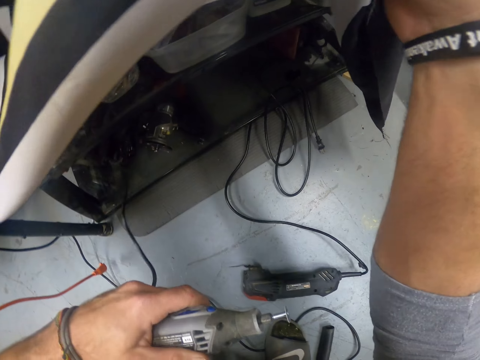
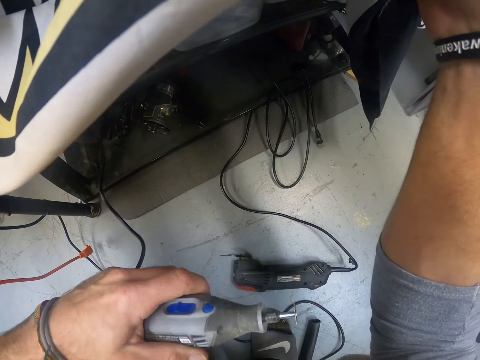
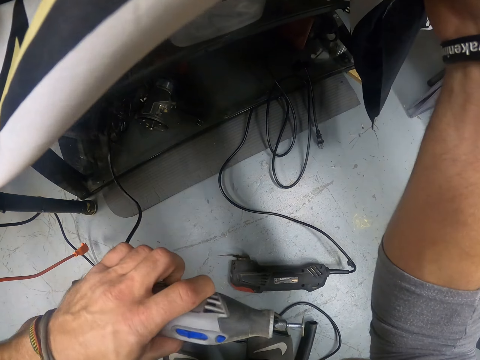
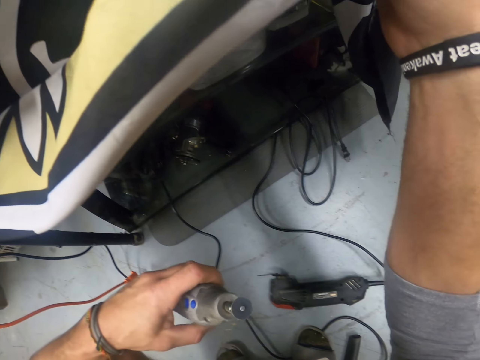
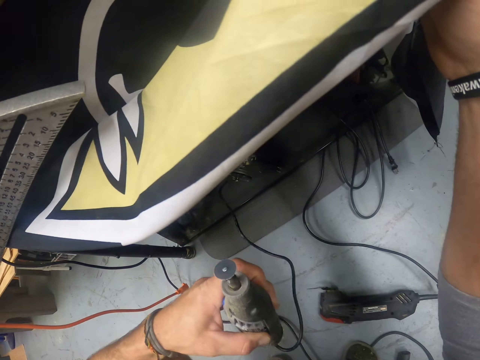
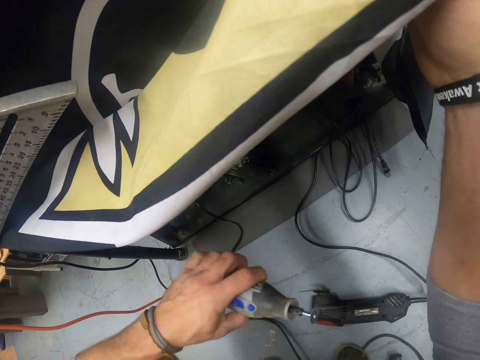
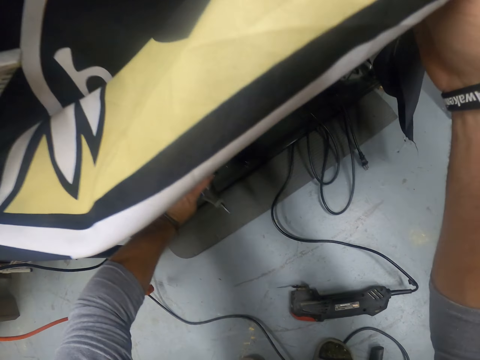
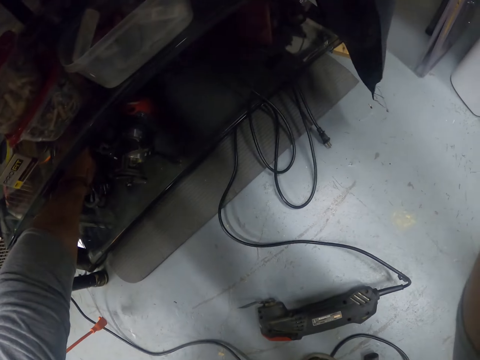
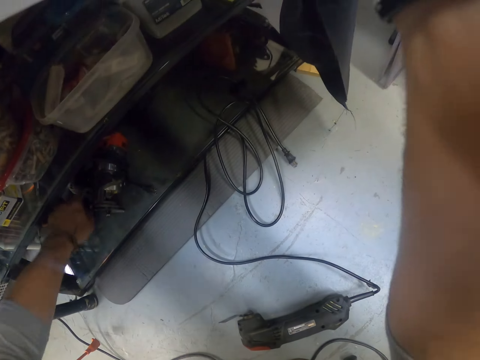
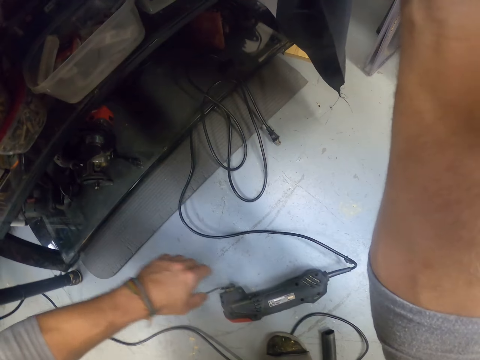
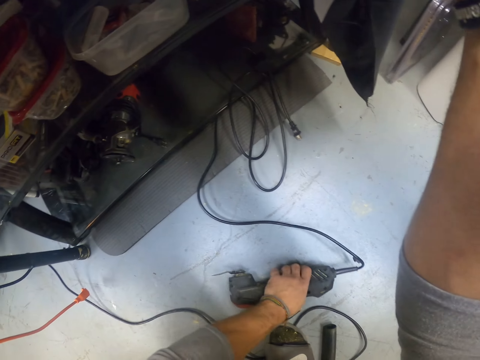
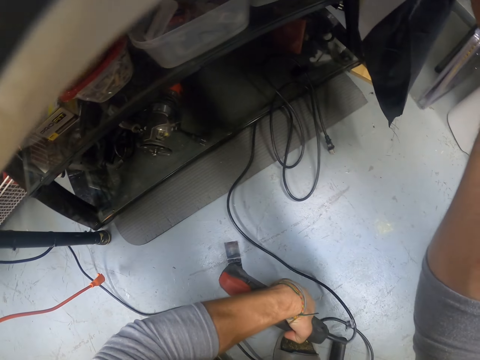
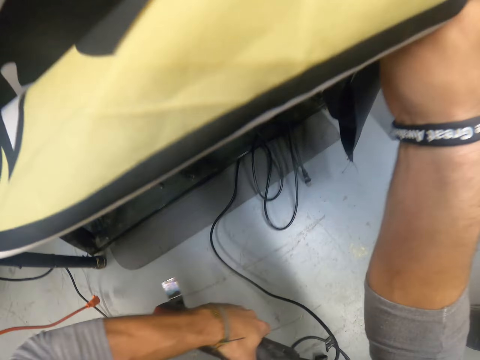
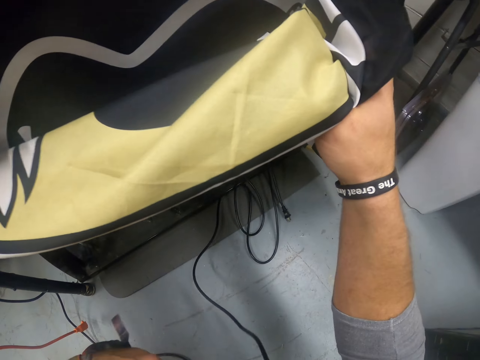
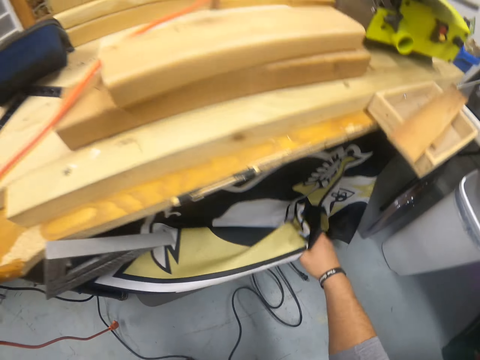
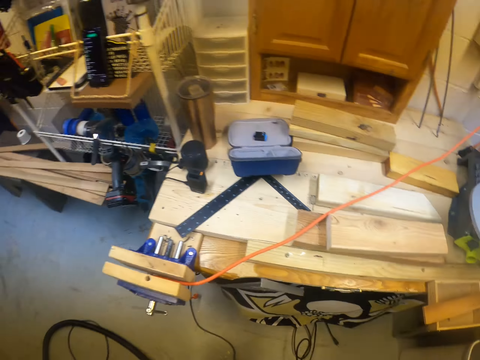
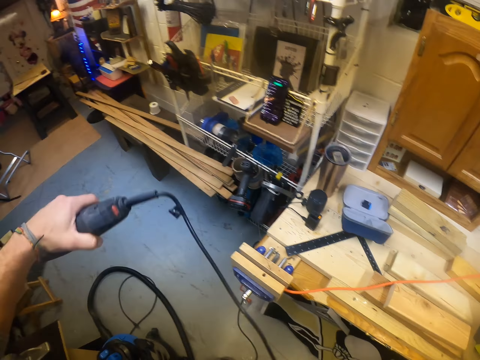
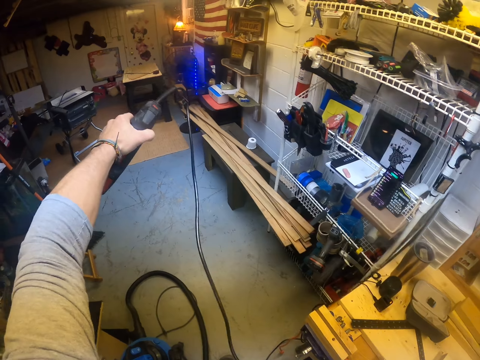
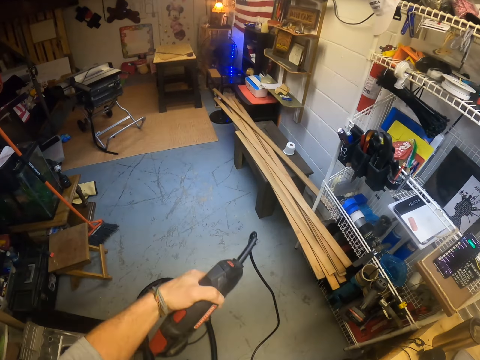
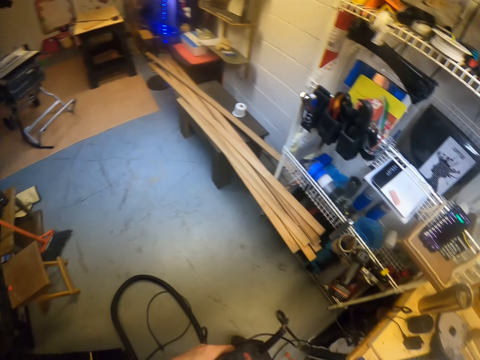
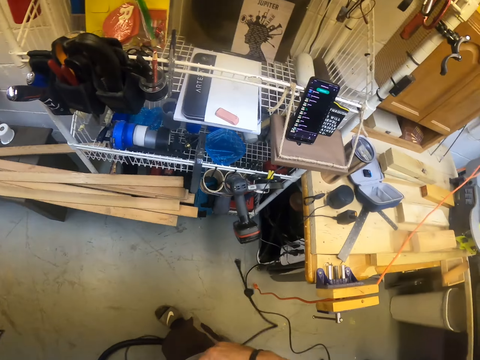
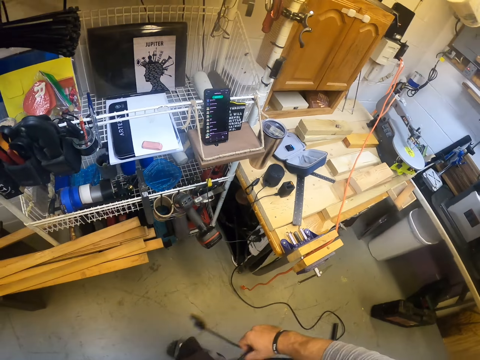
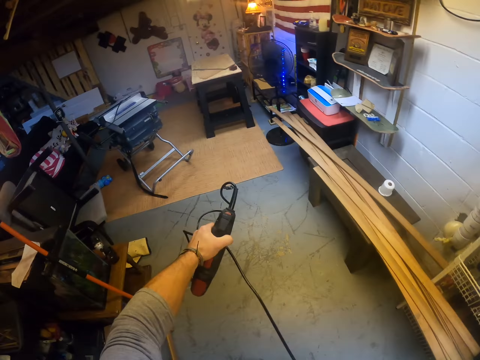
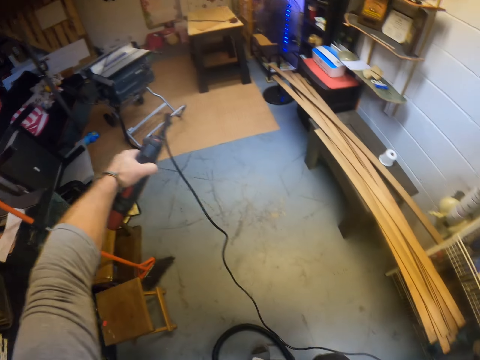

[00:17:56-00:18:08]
The camera wearer stares at the power driller. He drops the circular saw in the cupboard with his left hand. He picks the jigsaw from the floor with his left hand. He drops the covering of the cupboard with his right hand. He drags the wire of the jigsaw from the floor with his right hand.

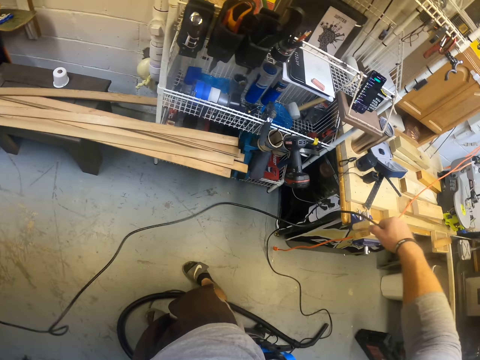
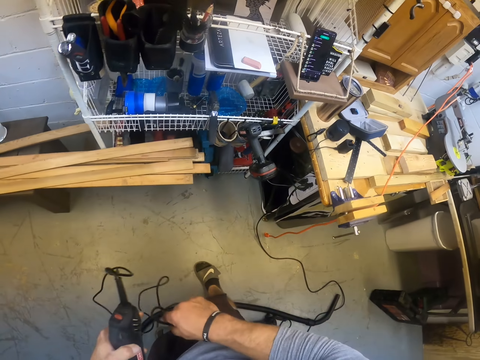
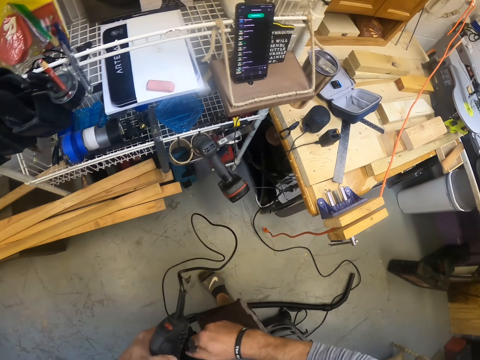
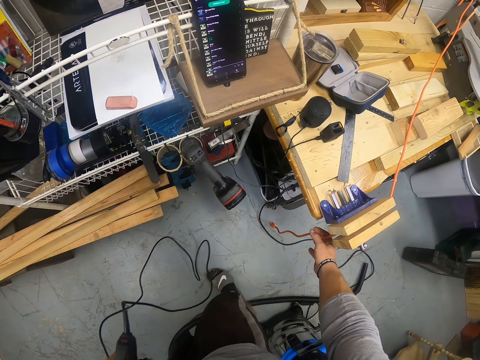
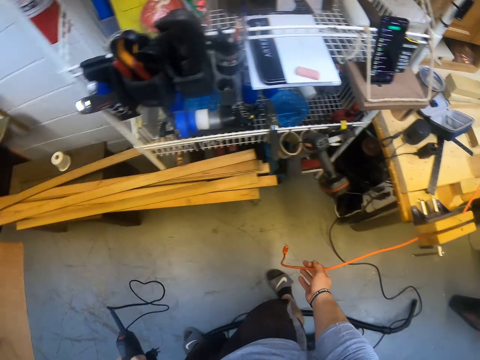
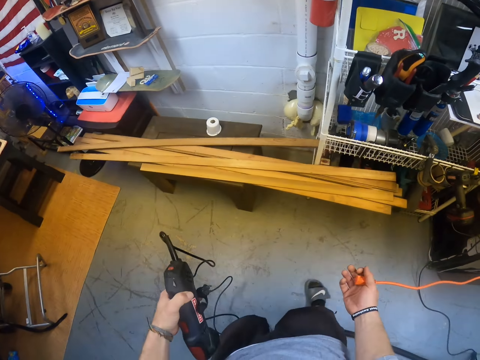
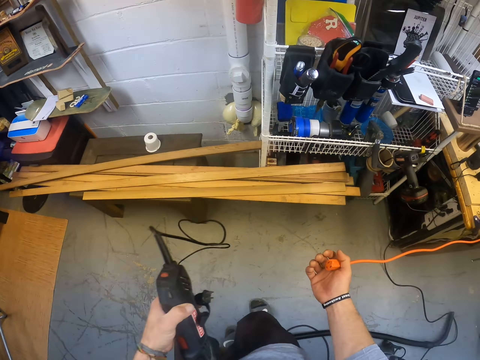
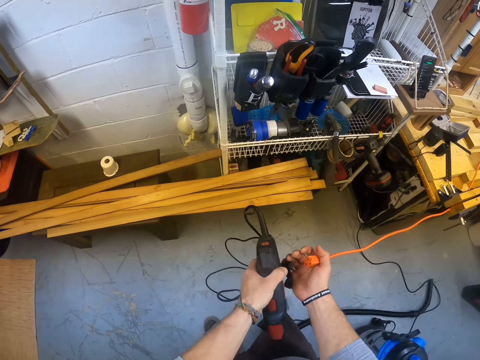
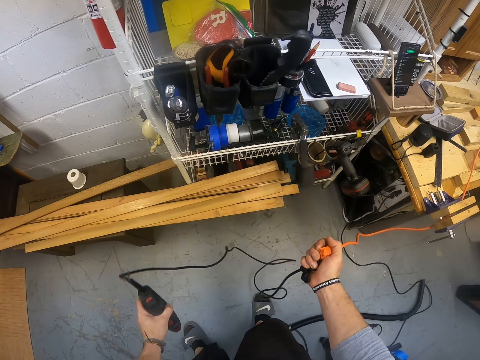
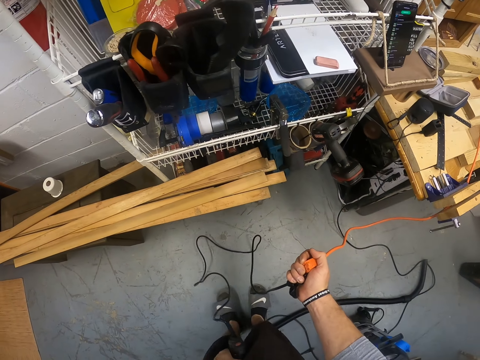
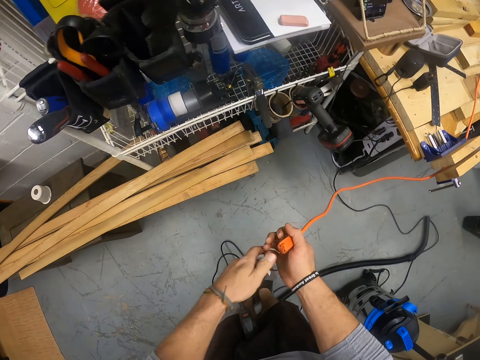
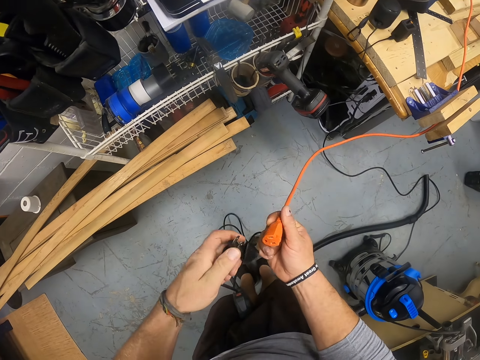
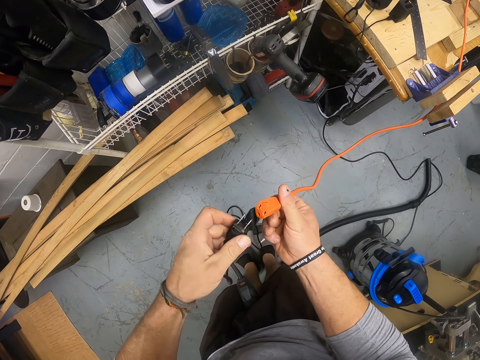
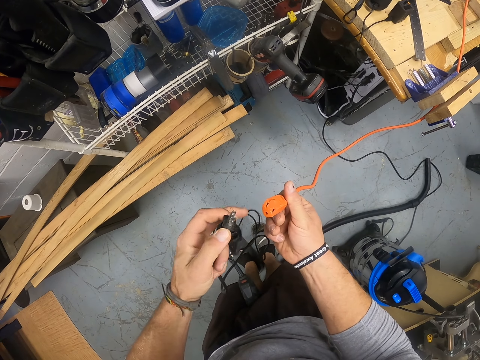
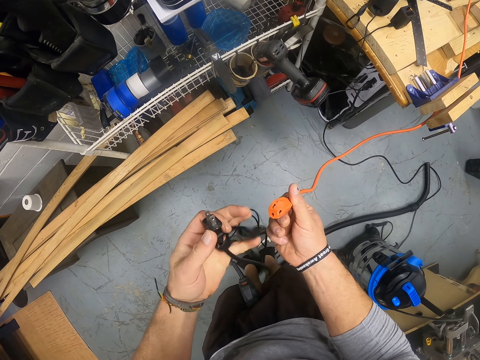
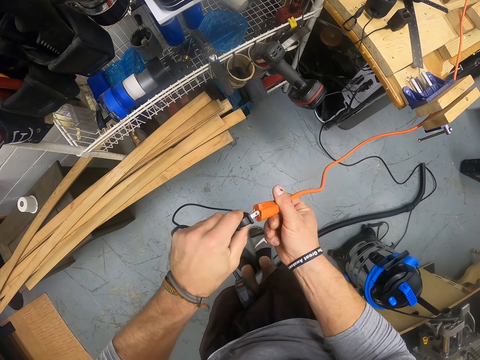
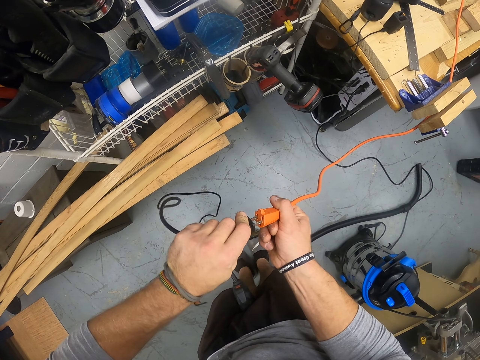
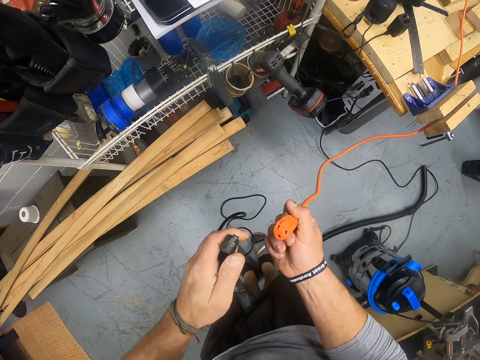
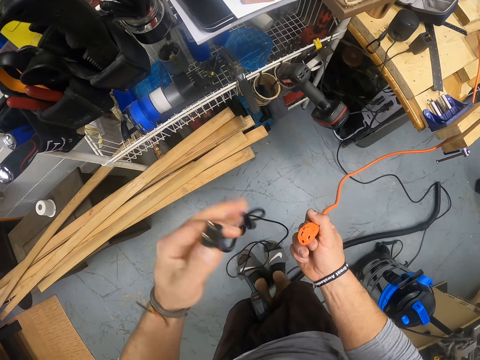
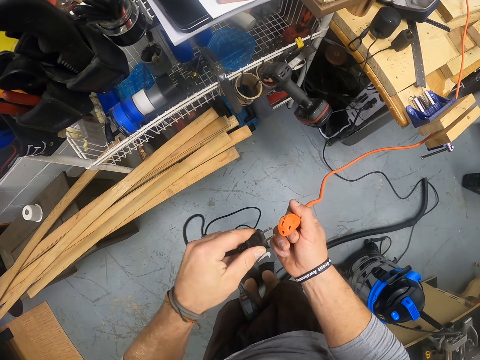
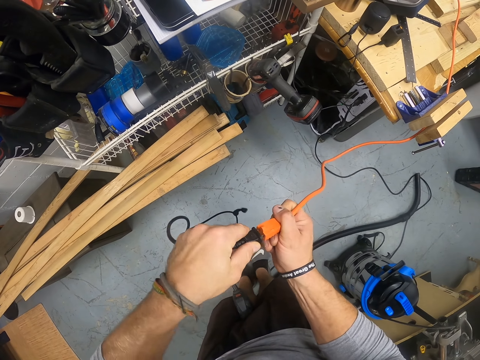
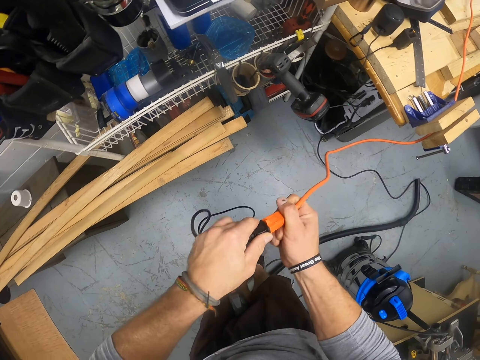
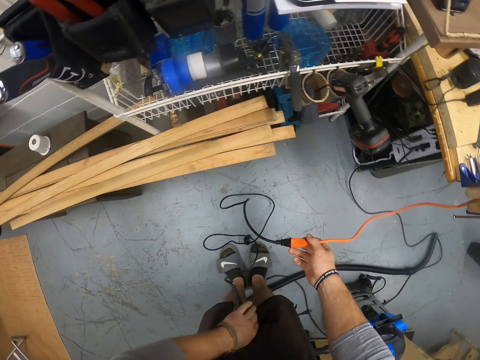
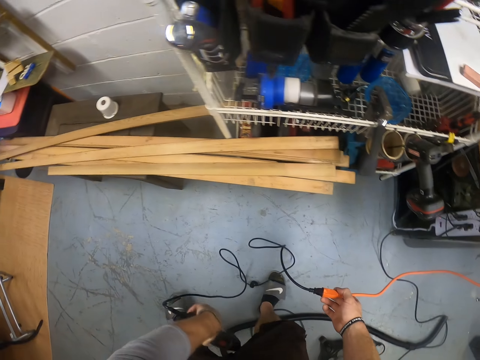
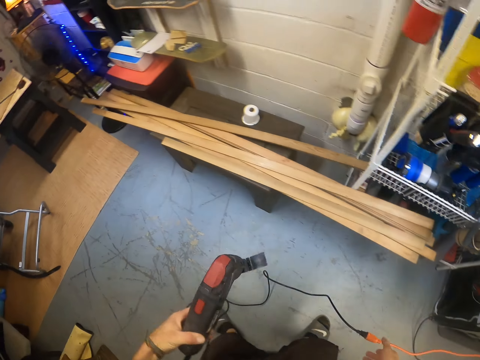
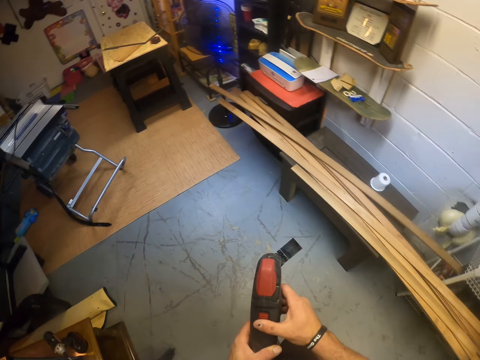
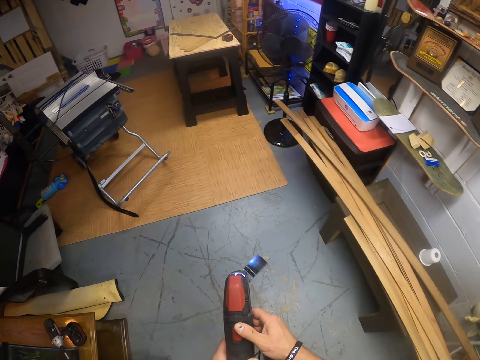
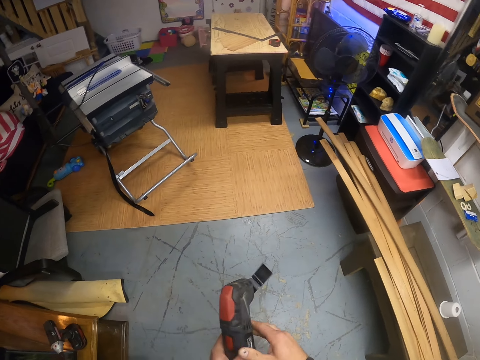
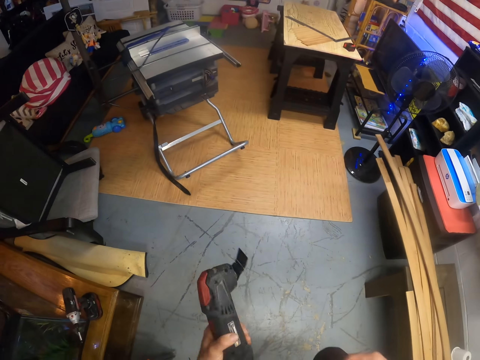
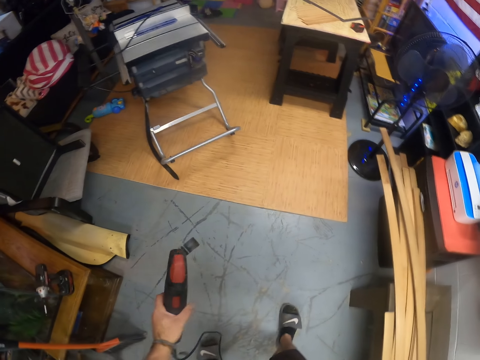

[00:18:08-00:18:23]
The camera wearer passes the wire of the jigsaw from his right hand to his left hand. He picks a wire from the table with his right hand. He pulls the wire. He passes the wire of the jigsaw from his left hand to his right hand. He places the jigsaw between both his legs with his left hand. He passes the wire of the jigsaw from his right hand to his left hand. He connects the wire of the jigsaw with the wire from the table with both hands. He inserts the mini circular saw or oscillating tool plug into the connector in his right hand with his left hand. He removes the mini circular saw plug from the connector in his right hand with his left hand. He adjusts the oscillating tool. He inserts the mini circular saw plug into the connector in his right hand with his left hand. He takes the mini circular saw between his legs with his left hand and drops the connector on the floor with his right hand. He switches on the mini circular saw in his left hand with his right hand. He switches off the mini circular saw in his left hand with his right hand.
